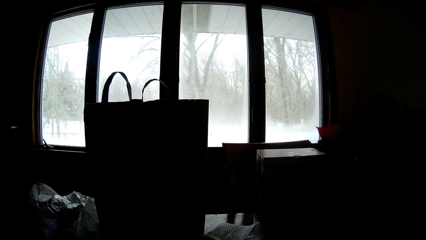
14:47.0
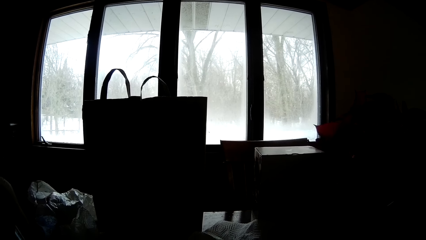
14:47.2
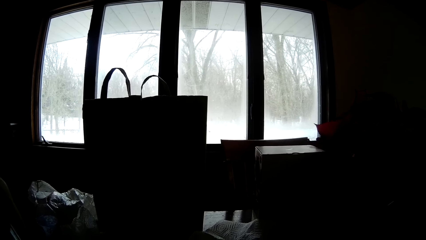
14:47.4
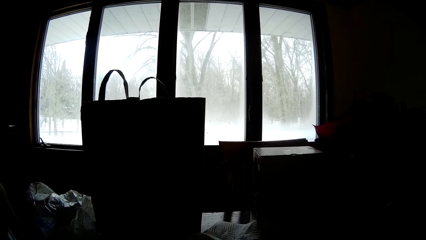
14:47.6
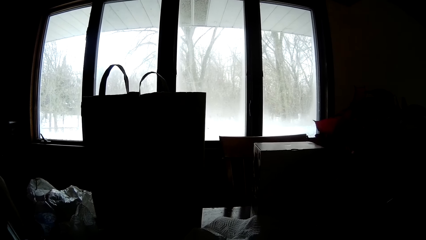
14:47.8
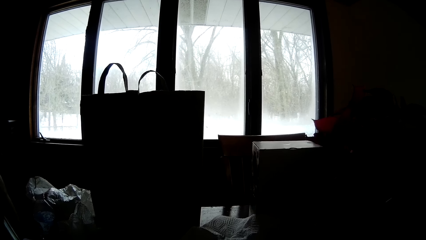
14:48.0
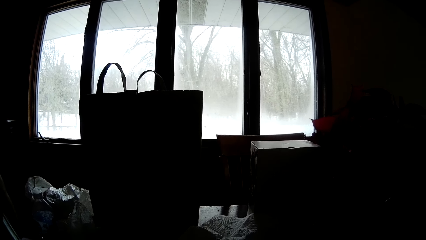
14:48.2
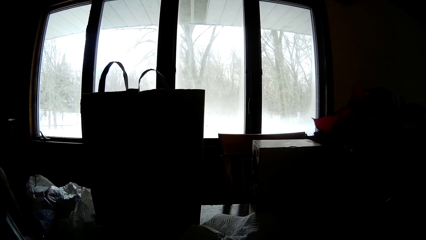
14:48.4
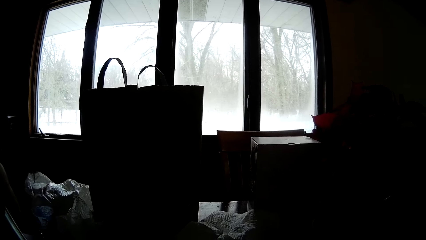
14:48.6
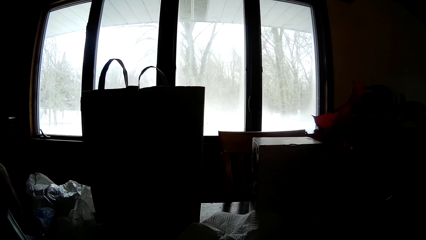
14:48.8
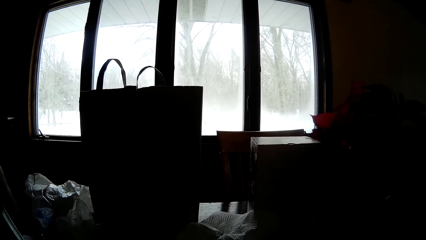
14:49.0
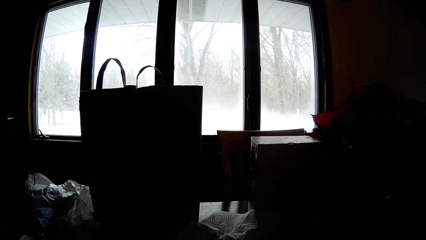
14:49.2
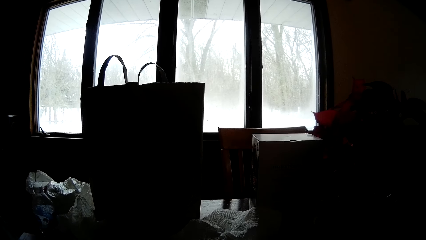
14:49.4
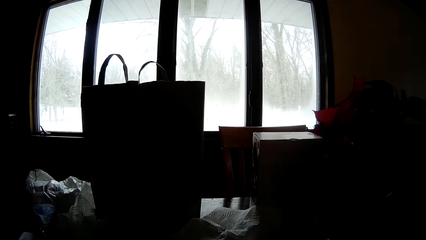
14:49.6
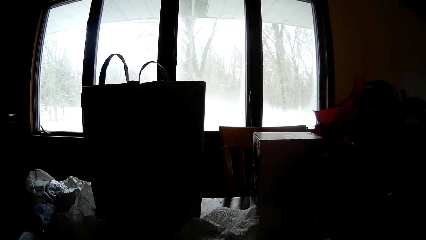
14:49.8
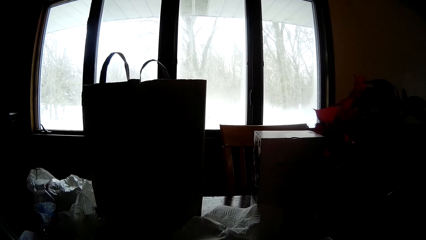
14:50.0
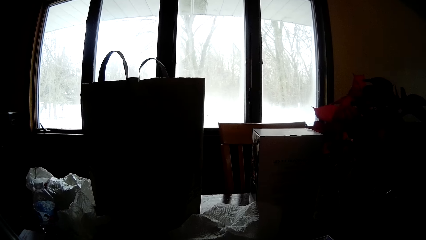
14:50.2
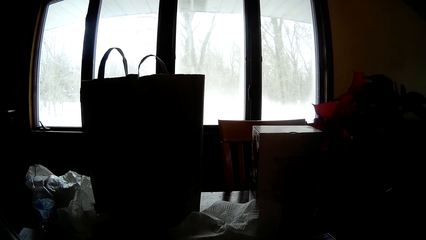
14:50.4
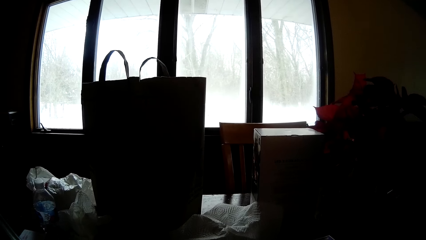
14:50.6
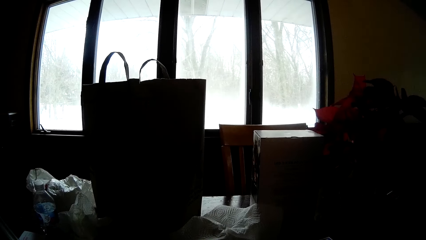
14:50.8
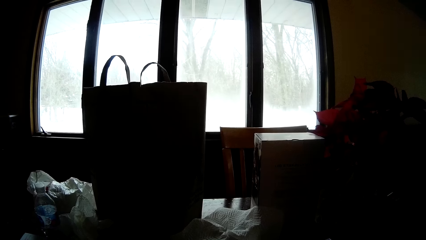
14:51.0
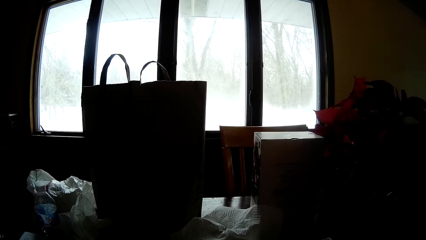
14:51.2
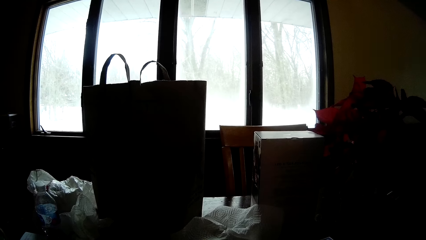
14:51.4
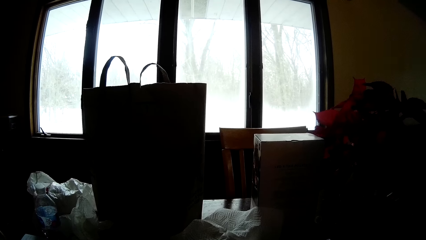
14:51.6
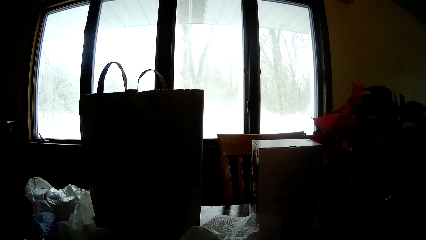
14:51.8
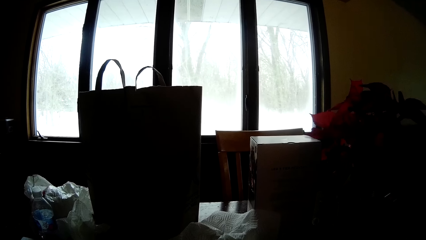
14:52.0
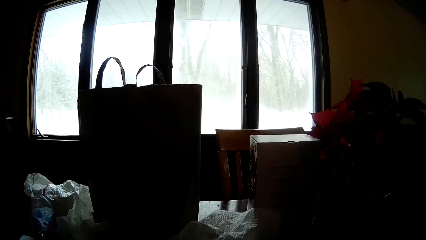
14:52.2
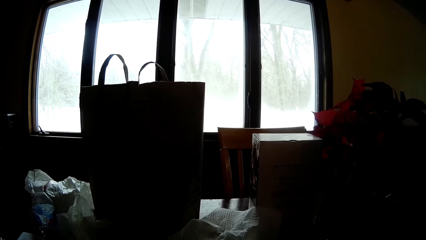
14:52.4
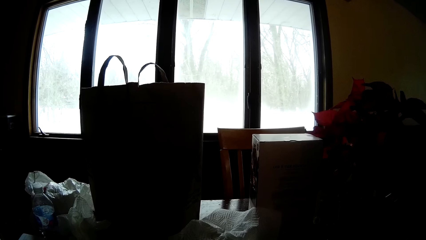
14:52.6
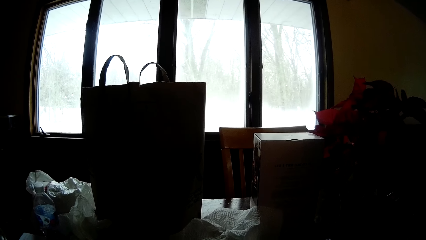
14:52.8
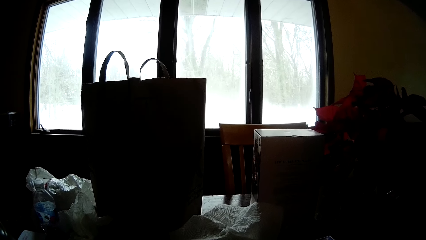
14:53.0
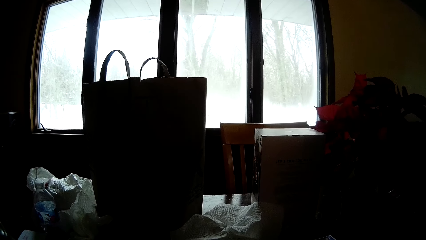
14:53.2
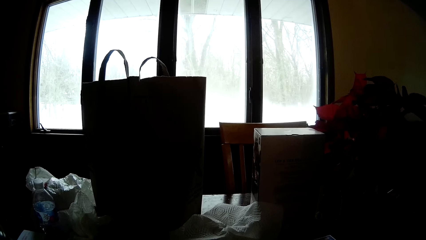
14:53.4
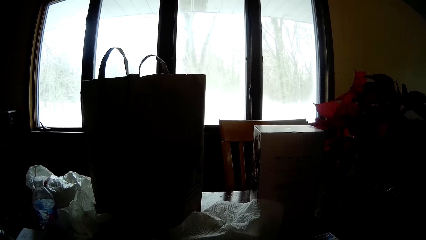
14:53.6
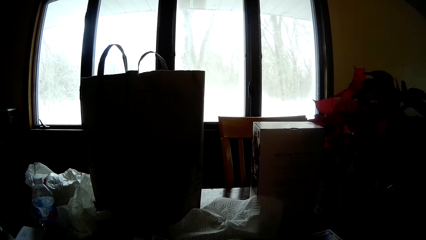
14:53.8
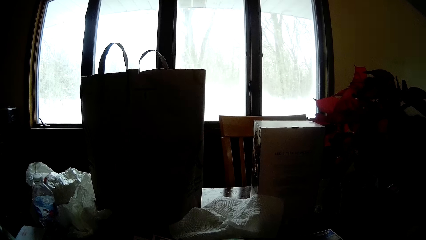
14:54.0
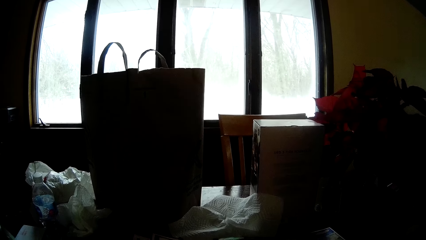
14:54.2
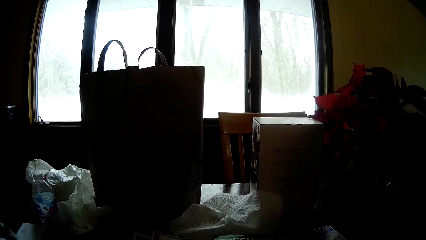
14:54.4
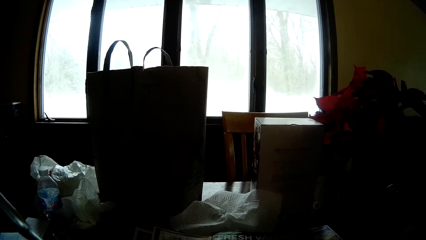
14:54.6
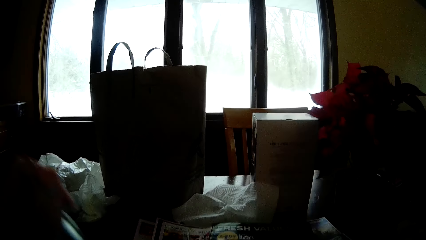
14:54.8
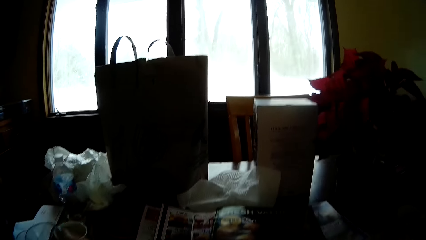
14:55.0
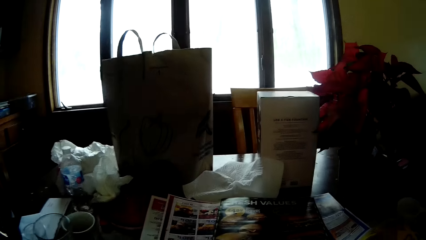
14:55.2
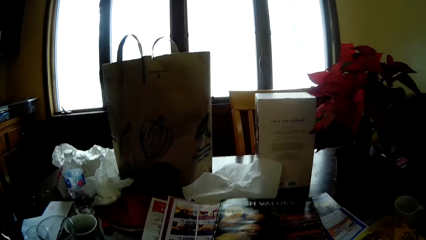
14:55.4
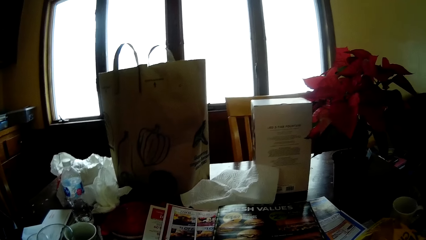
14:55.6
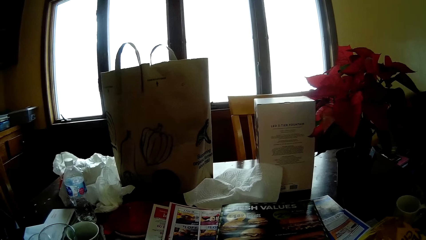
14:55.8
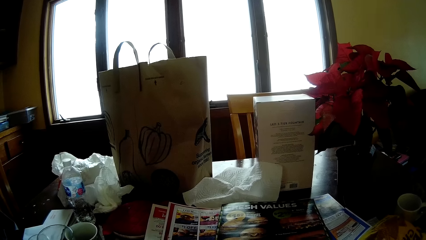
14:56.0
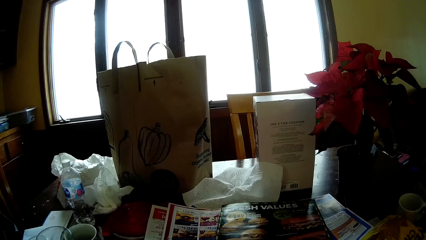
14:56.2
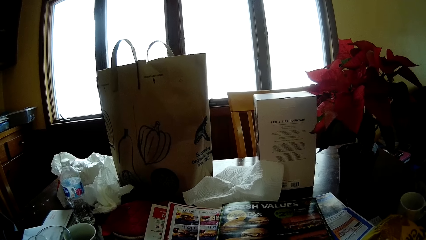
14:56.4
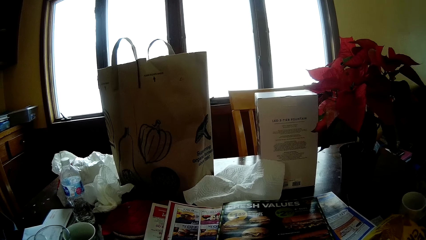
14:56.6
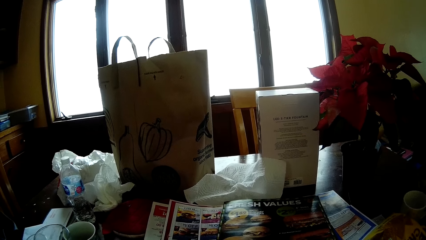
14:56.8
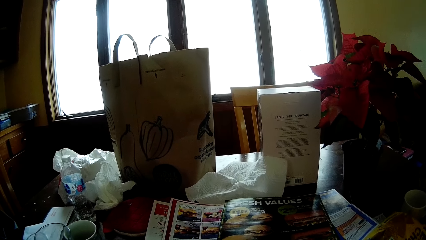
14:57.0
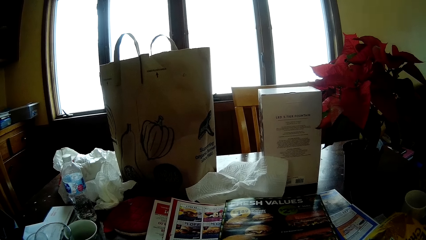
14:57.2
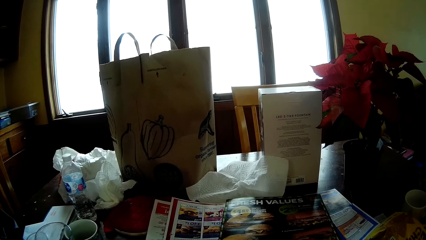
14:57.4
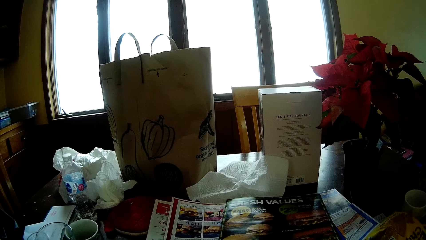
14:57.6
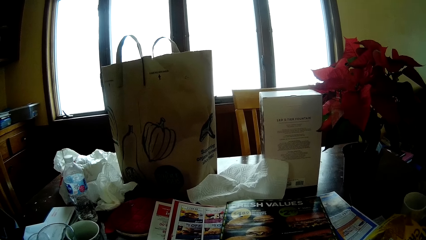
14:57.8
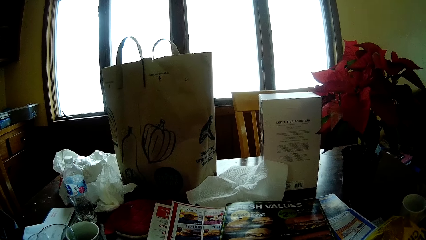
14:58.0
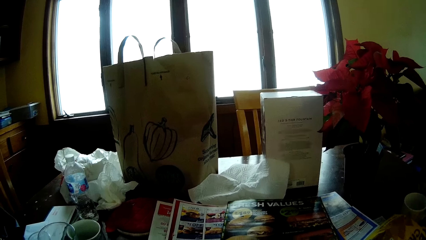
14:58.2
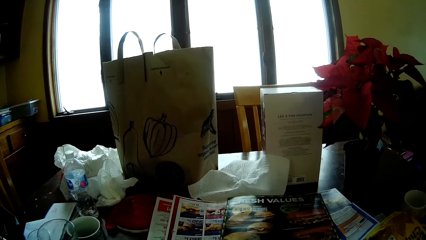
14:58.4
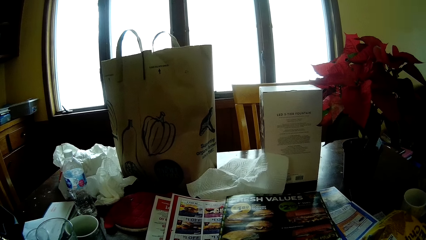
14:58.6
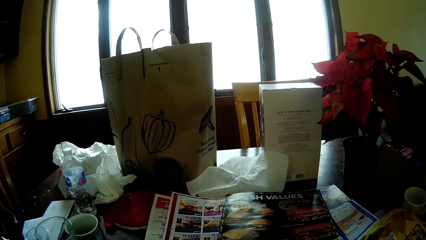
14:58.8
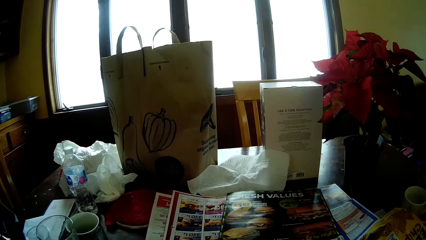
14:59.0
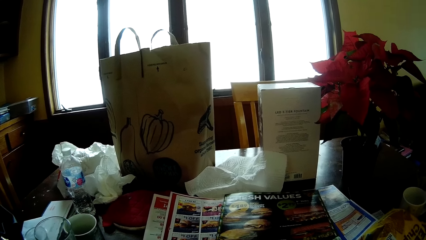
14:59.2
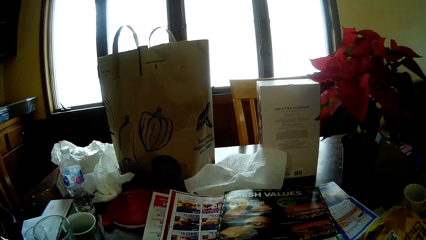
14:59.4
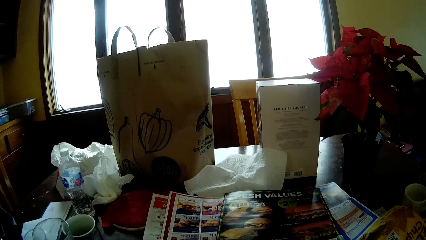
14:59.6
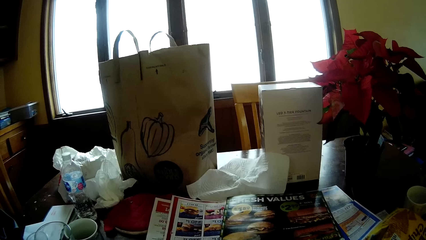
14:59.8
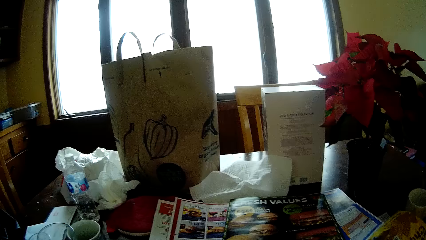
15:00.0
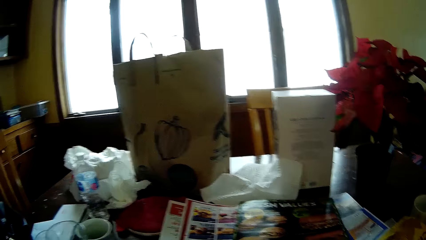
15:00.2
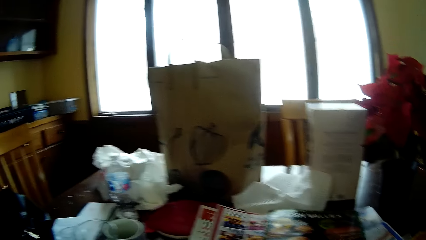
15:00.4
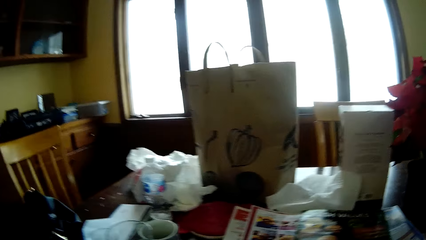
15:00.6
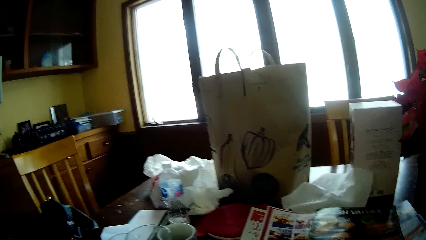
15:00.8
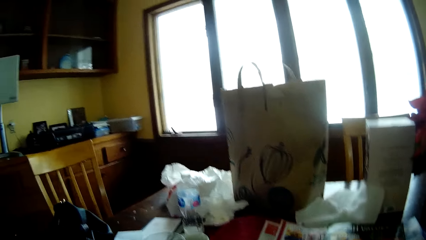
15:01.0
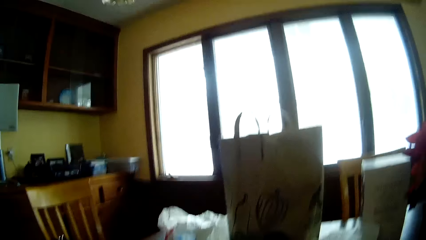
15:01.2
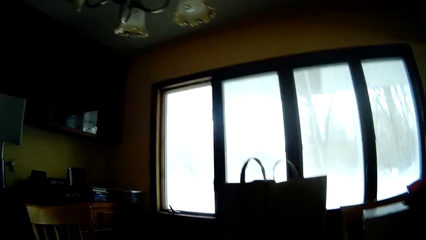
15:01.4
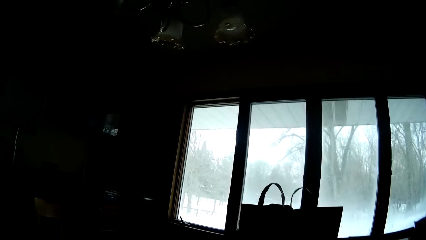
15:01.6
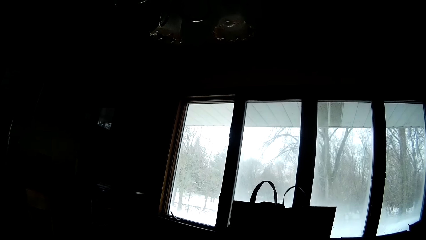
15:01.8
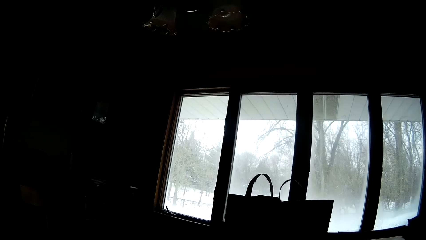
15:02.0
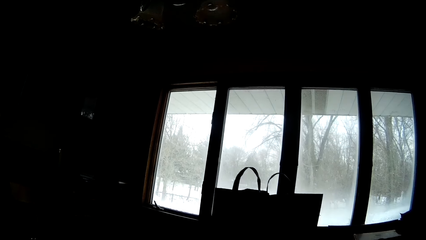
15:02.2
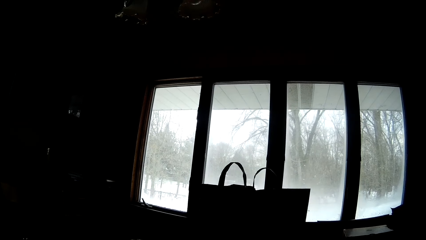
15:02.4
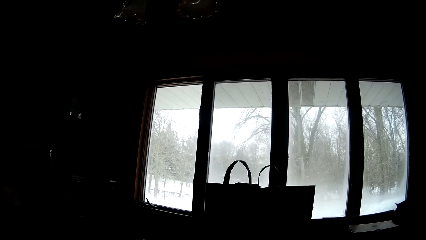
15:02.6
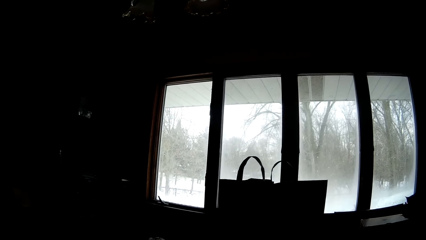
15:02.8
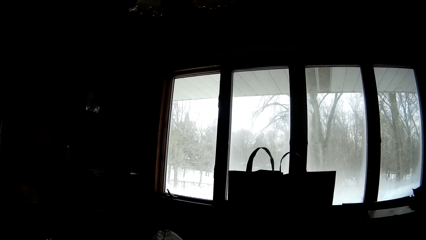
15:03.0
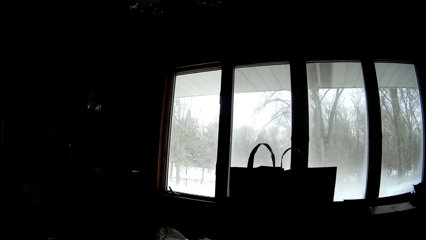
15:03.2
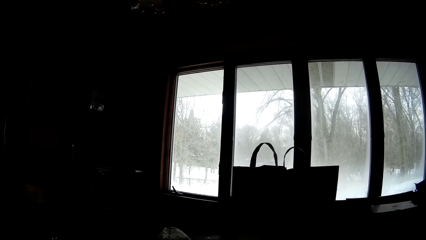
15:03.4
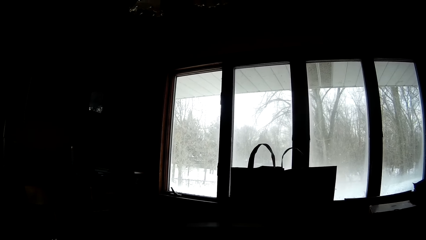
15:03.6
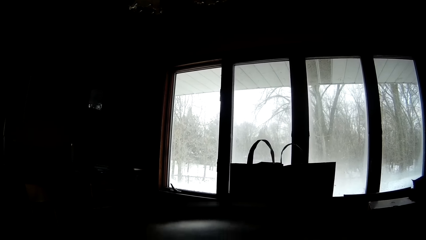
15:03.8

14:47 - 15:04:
The camera wearer returns the spoon. They read the magazine. They look around.
